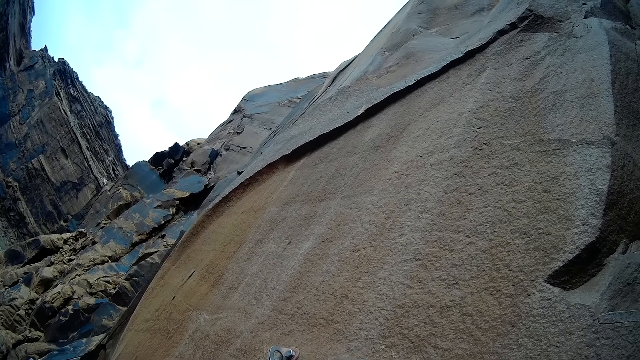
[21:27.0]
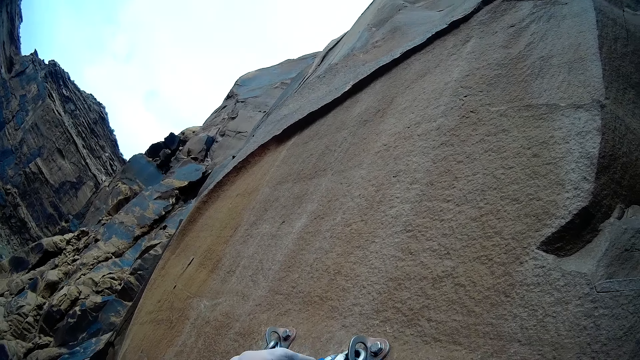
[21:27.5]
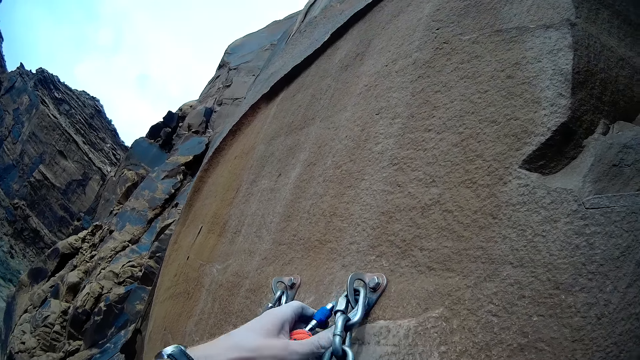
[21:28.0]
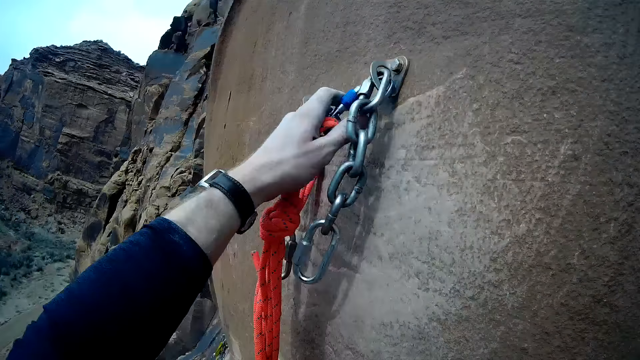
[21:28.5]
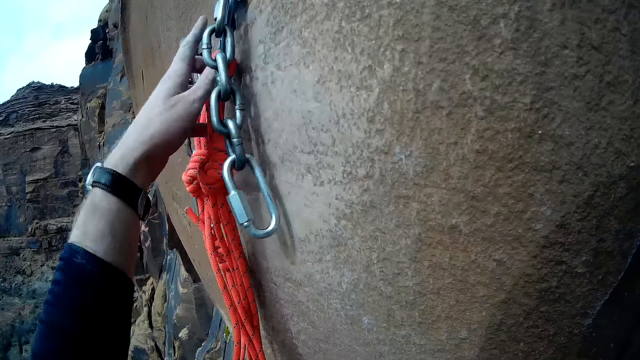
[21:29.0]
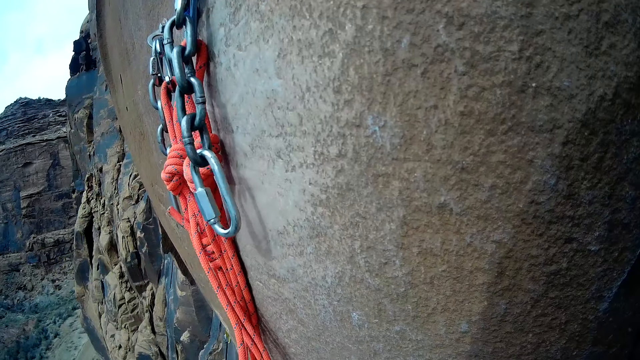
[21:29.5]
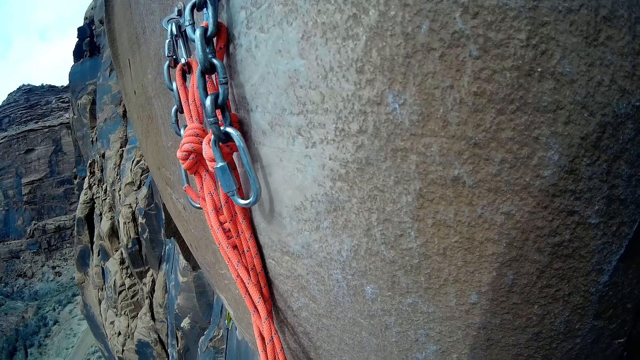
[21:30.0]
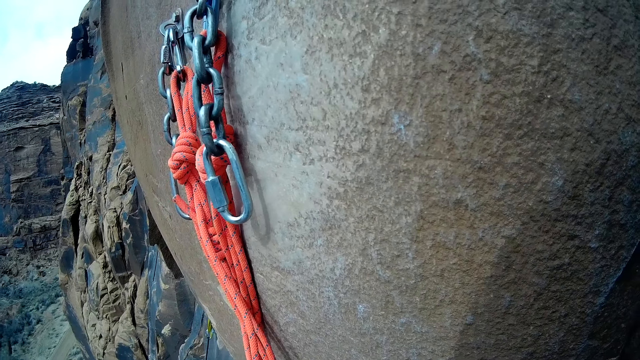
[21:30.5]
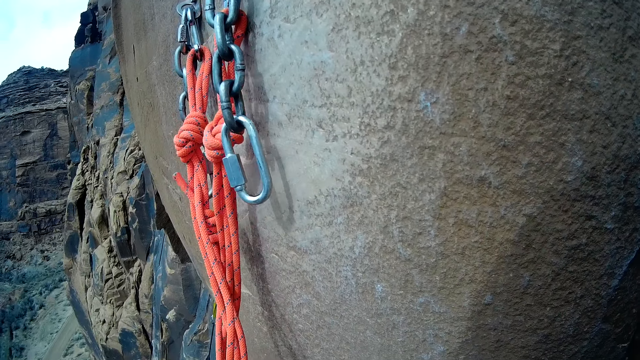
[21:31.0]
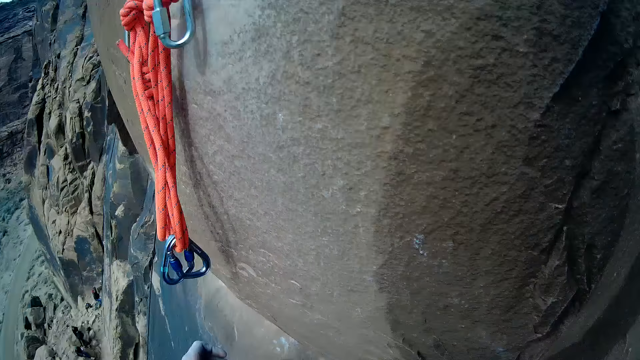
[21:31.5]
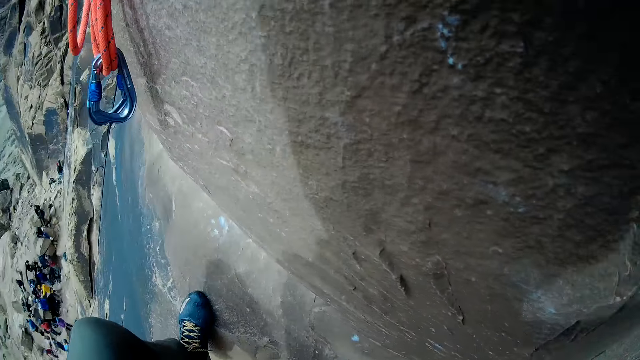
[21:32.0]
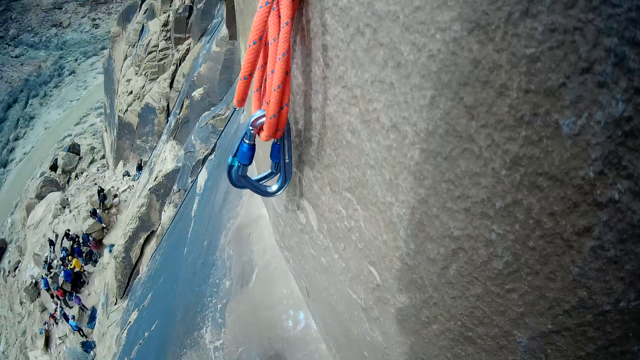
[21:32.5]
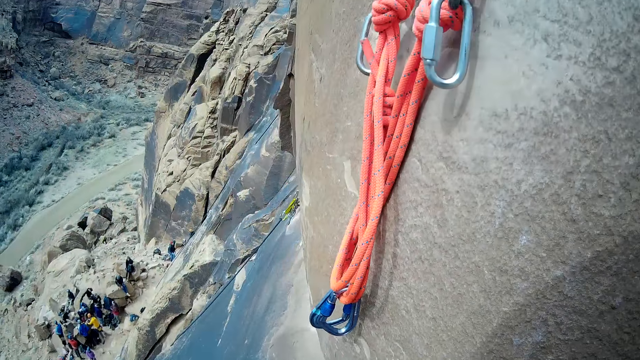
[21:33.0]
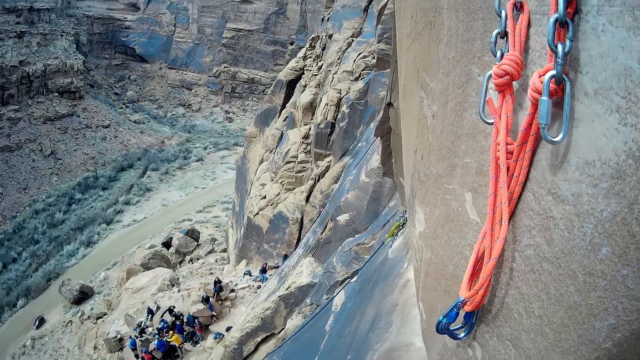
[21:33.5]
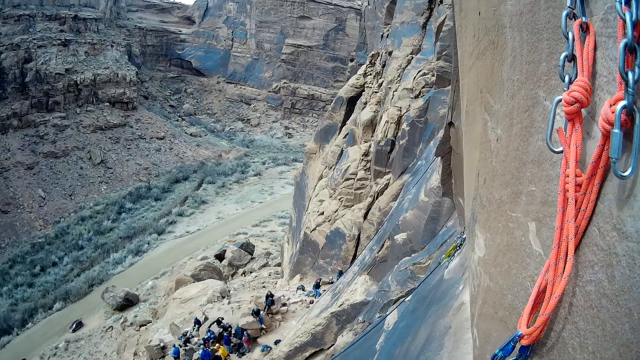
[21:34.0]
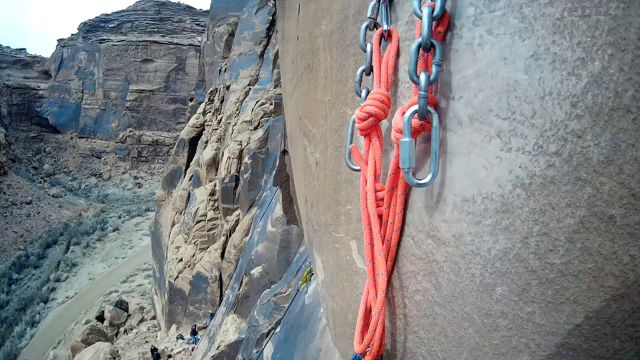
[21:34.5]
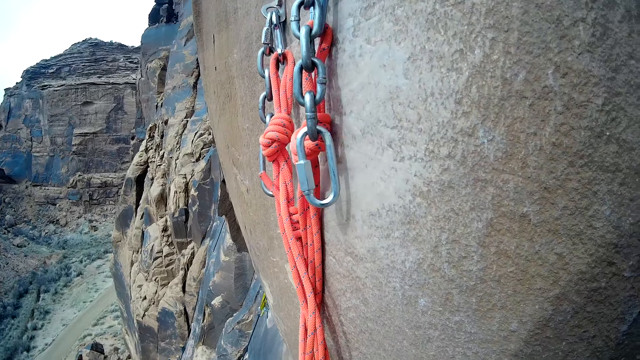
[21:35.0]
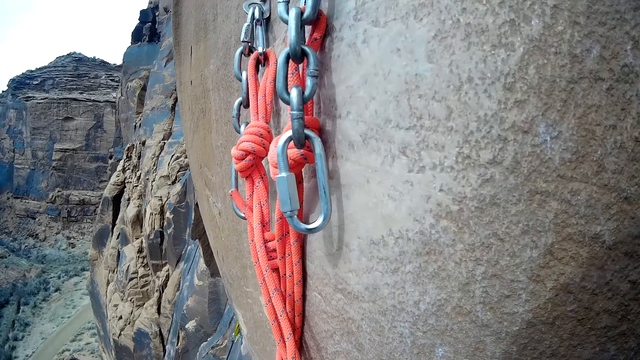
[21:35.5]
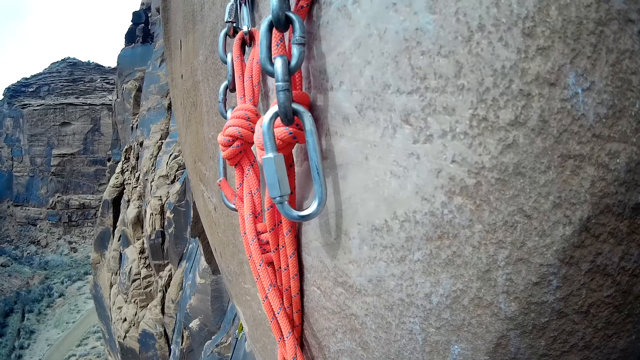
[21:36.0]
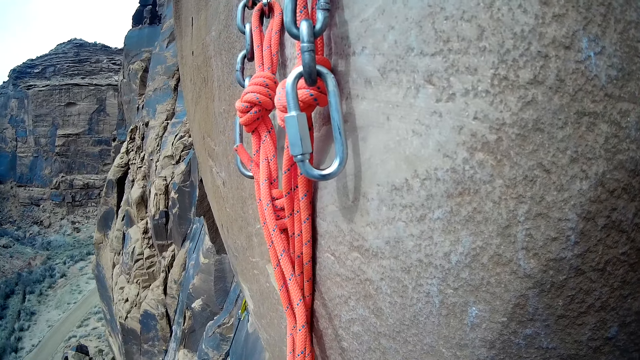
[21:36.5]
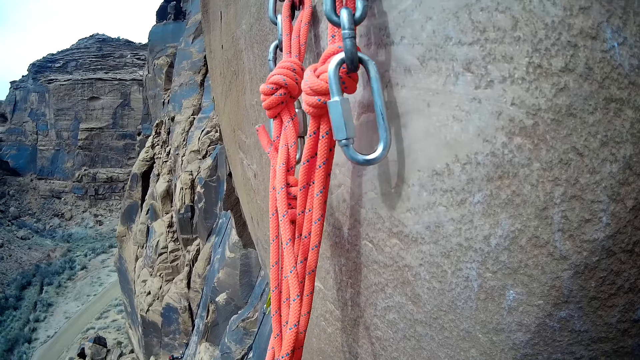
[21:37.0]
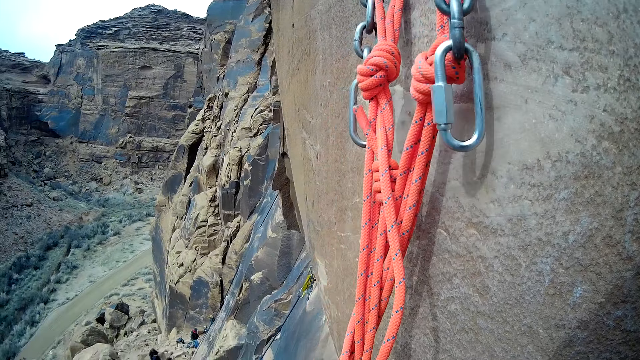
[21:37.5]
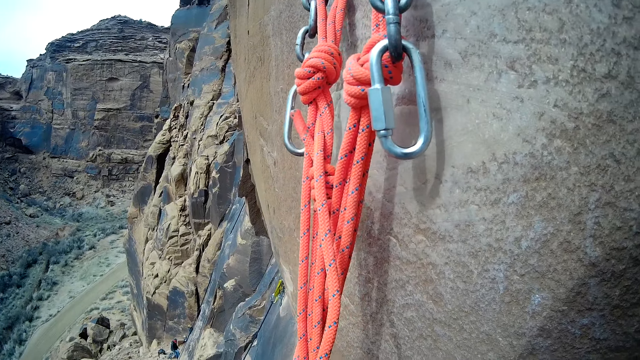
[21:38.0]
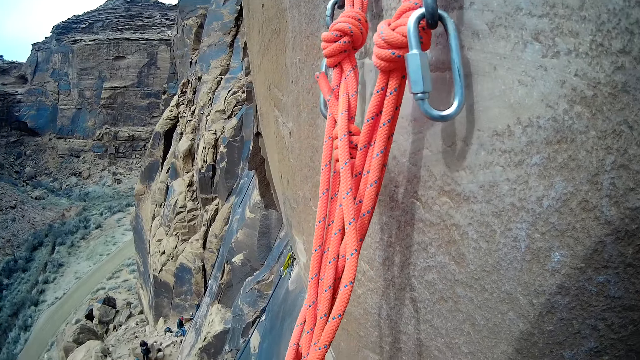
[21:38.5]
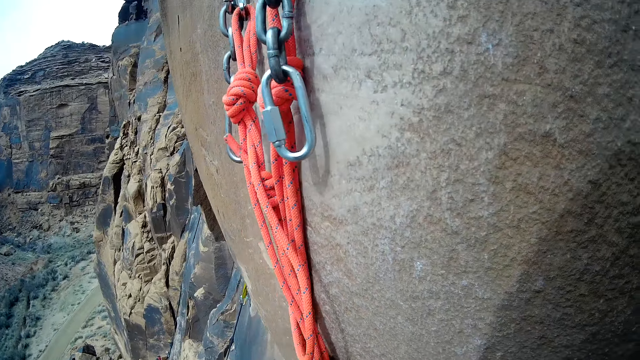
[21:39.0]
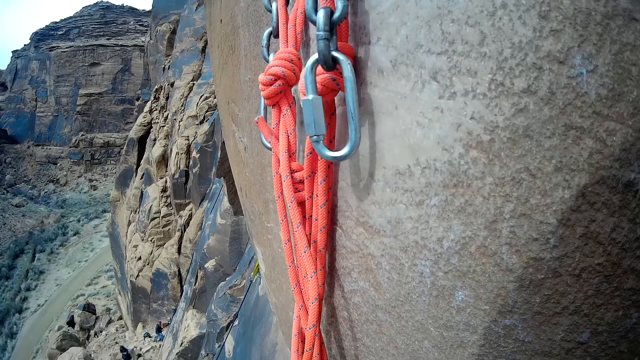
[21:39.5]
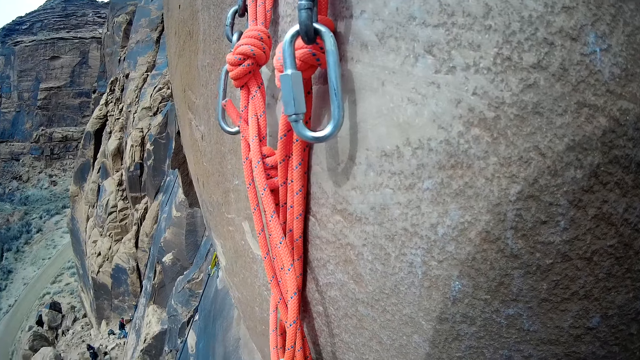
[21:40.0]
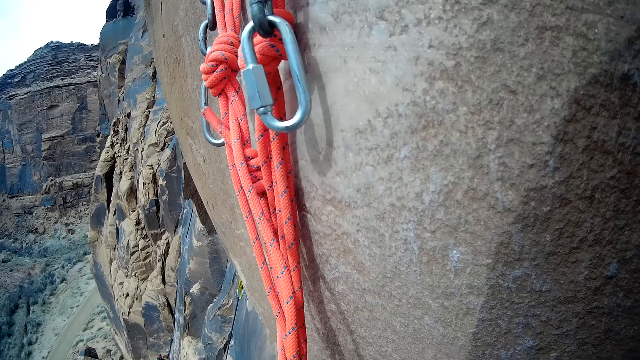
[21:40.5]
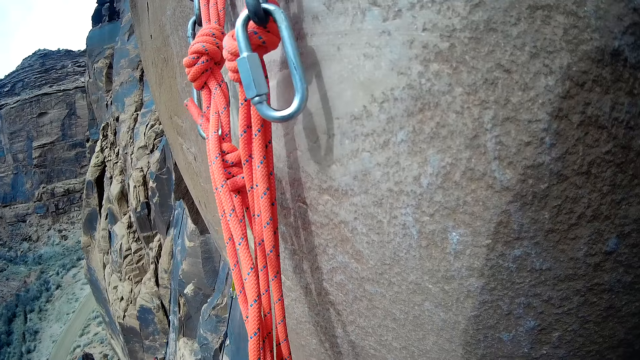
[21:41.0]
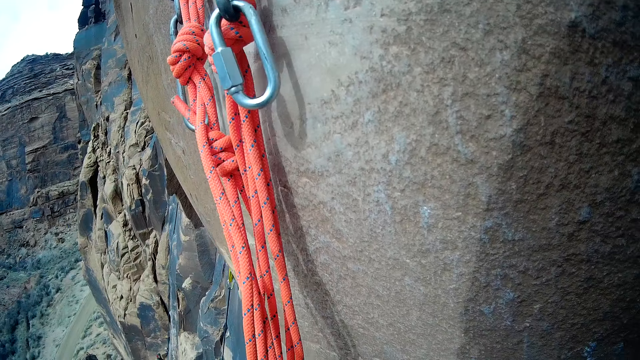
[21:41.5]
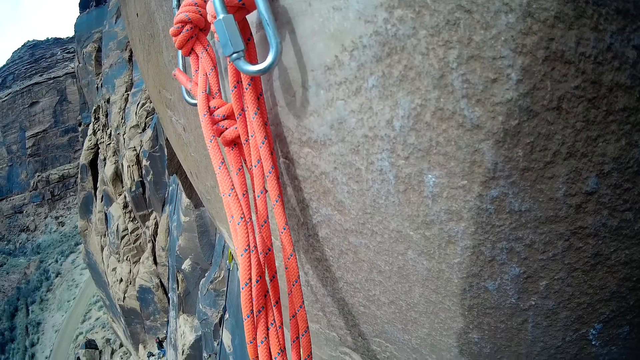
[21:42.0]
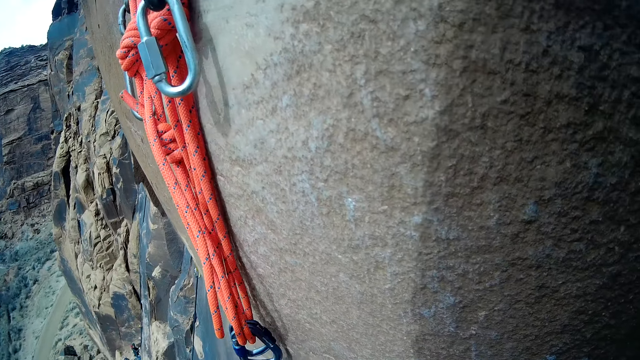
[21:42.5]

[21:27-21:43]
The camera wearer holds the ropes.

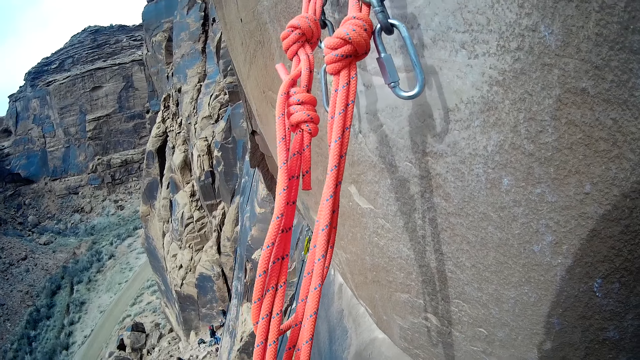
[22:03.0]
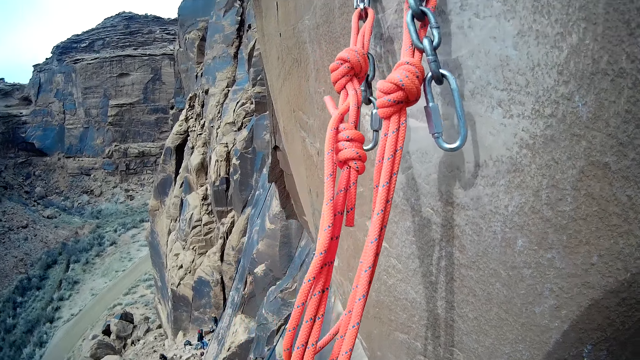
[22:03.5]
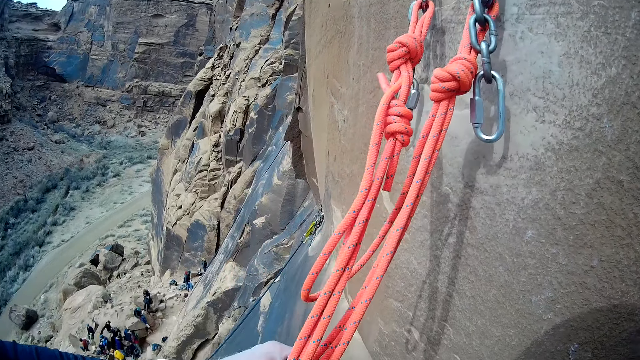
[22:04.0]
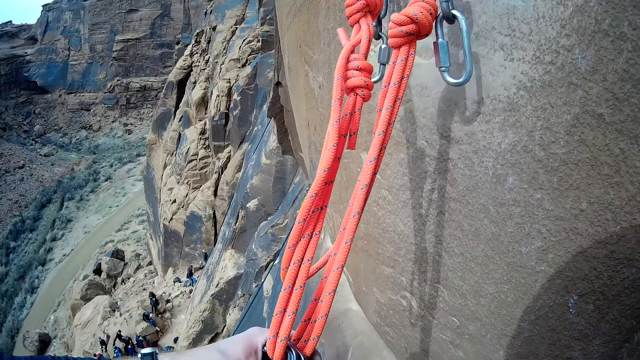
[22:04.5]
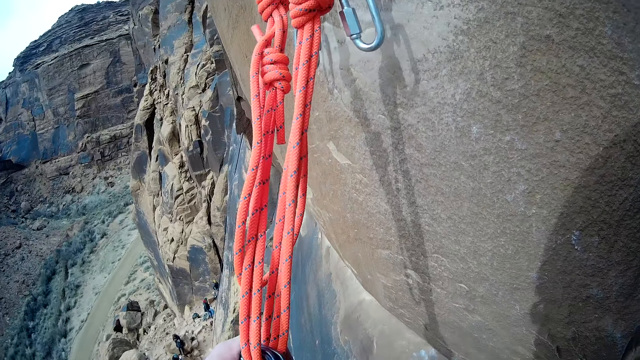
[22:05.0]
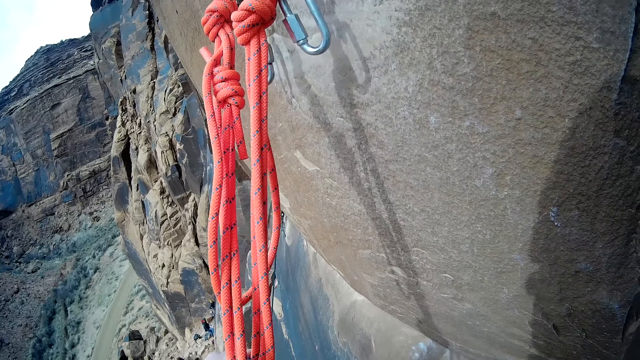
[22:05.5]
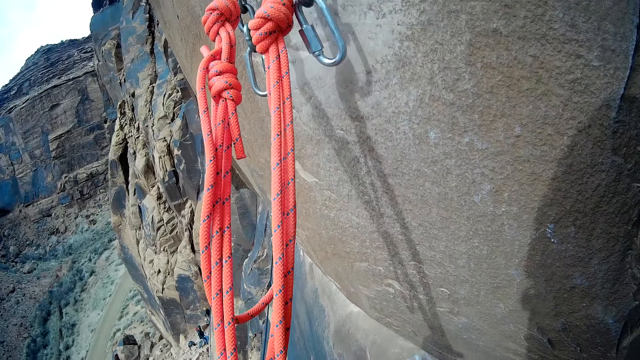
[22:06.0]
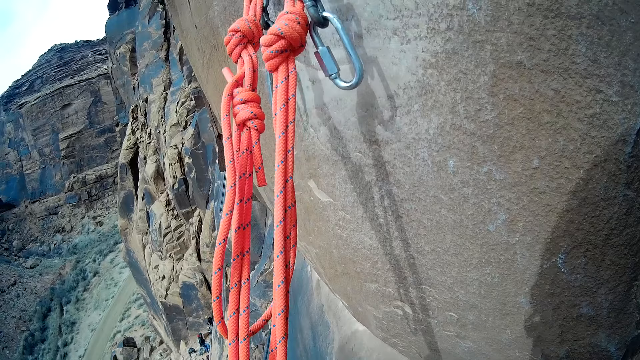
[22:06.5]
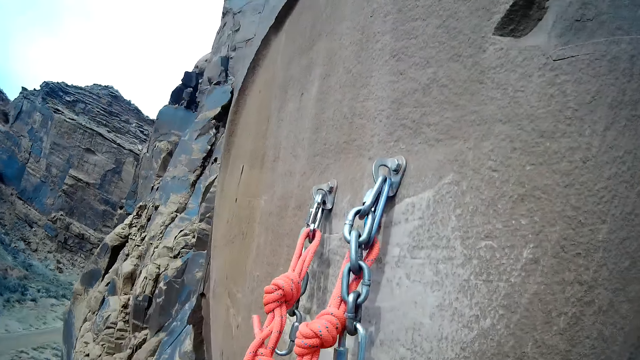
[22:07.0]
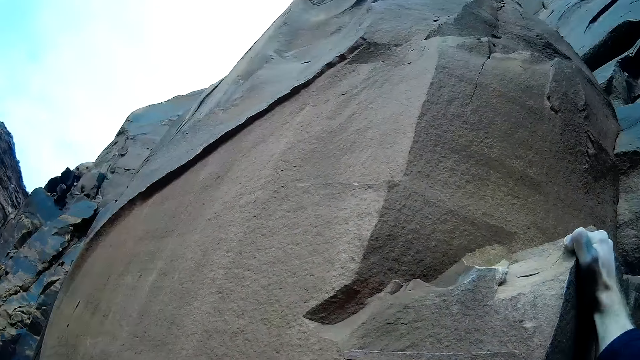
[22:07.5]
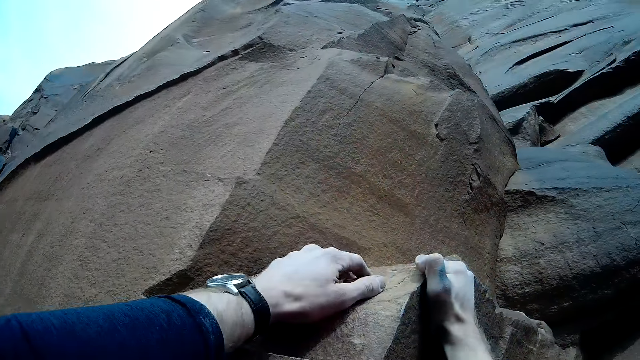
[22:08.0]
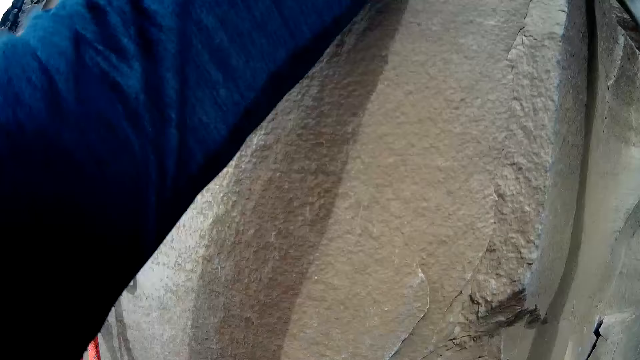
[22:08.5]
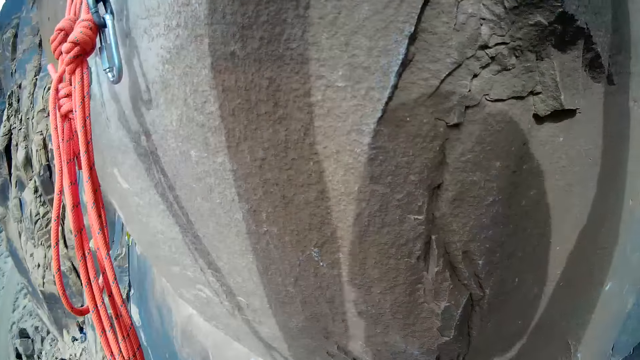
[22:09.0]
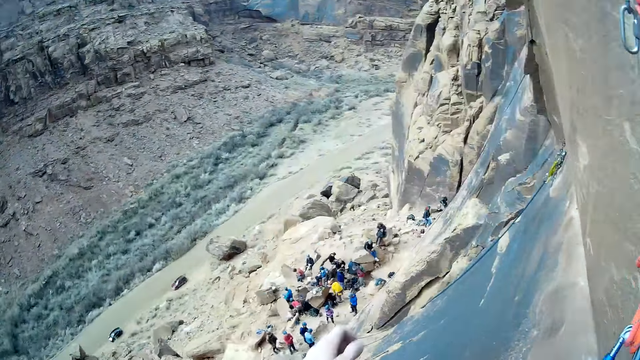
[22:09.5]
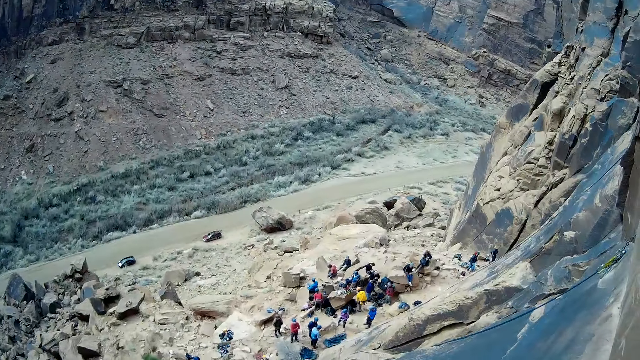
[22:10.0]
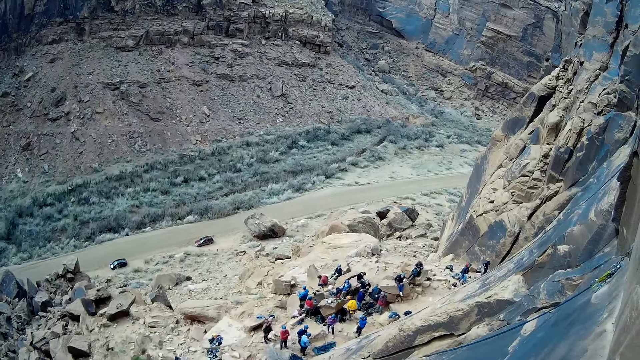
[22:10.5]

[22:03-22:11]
The camera wearer holds both quickdraws with his left hand. He climbs the mountain with both hands. He looks around the mountain of rocks.
